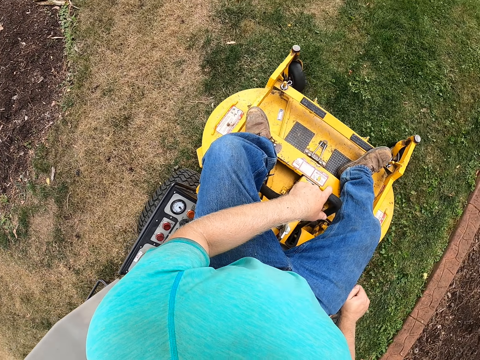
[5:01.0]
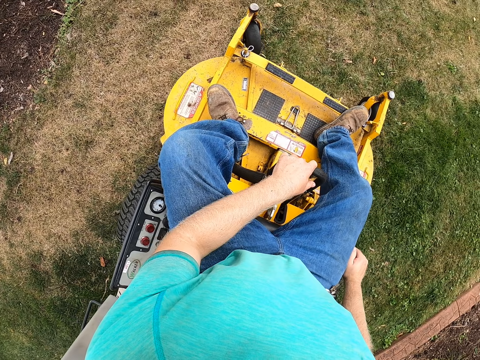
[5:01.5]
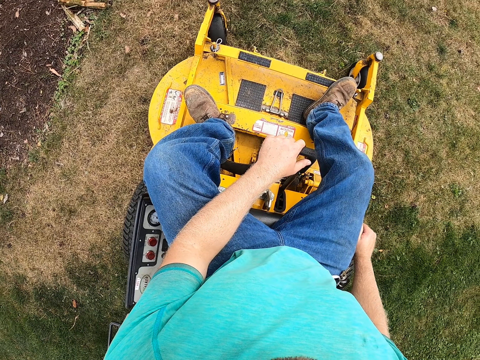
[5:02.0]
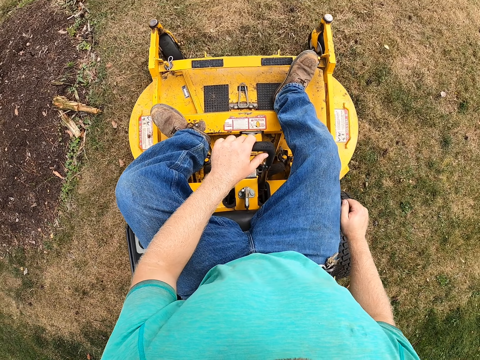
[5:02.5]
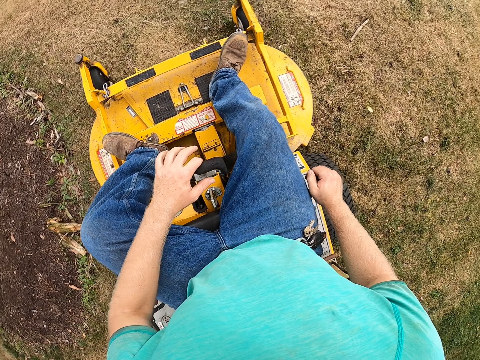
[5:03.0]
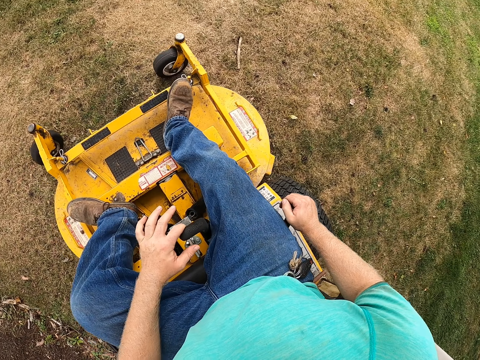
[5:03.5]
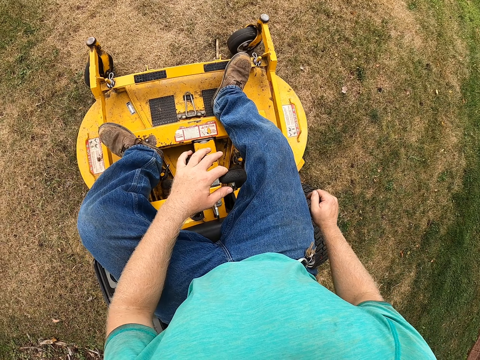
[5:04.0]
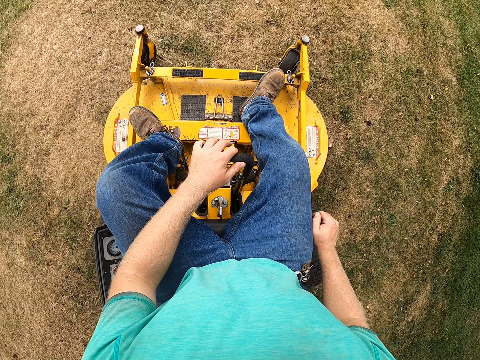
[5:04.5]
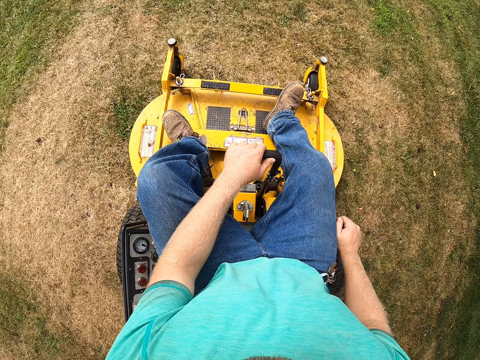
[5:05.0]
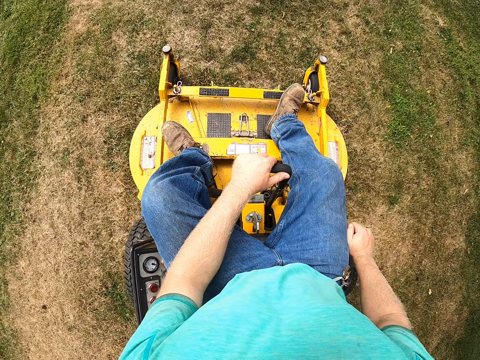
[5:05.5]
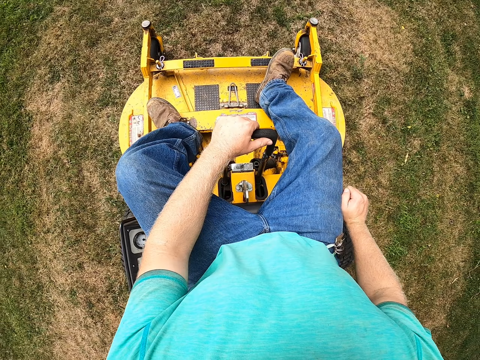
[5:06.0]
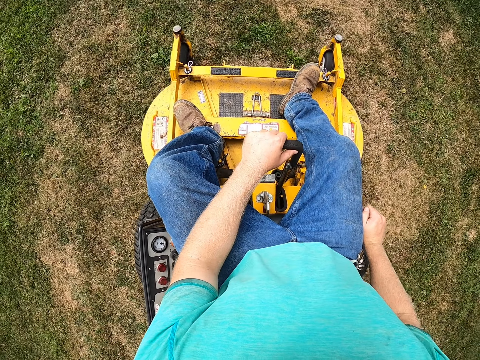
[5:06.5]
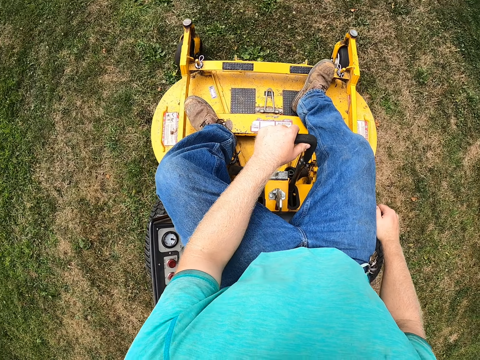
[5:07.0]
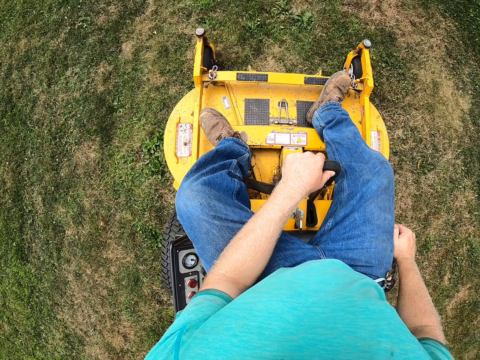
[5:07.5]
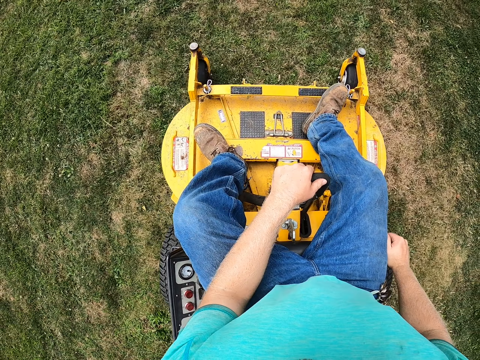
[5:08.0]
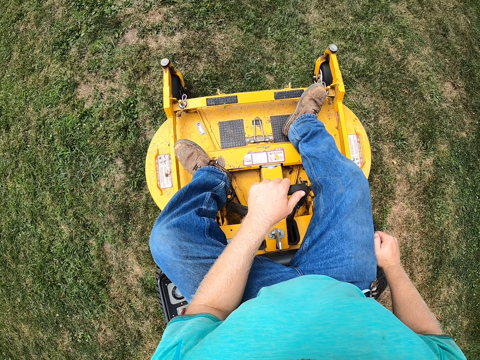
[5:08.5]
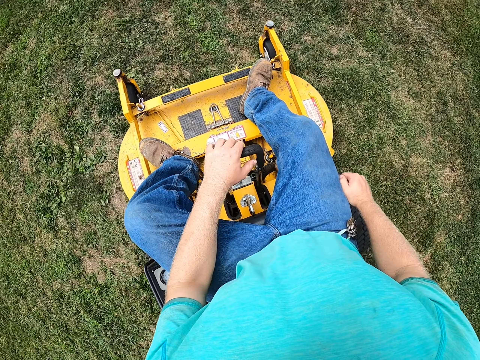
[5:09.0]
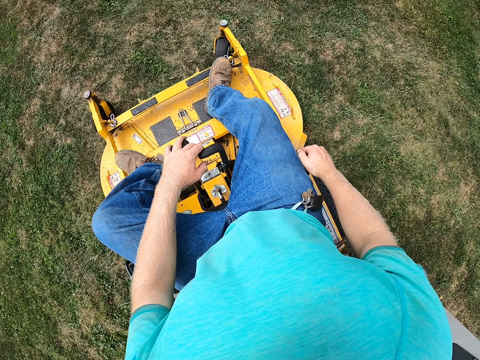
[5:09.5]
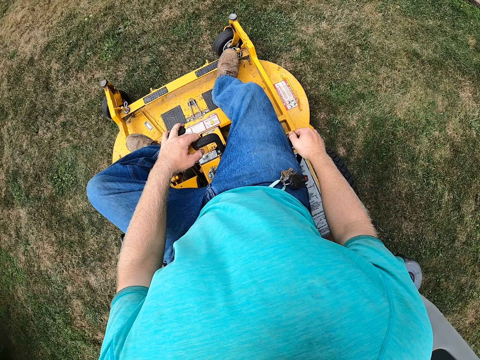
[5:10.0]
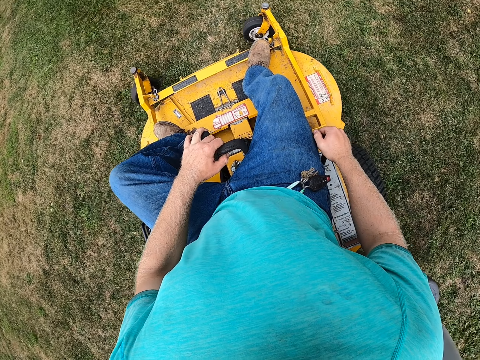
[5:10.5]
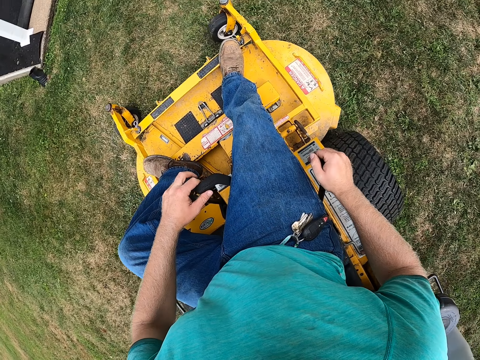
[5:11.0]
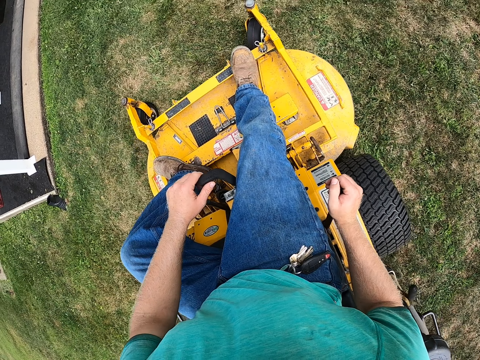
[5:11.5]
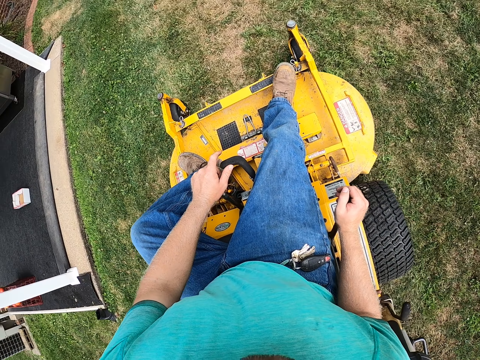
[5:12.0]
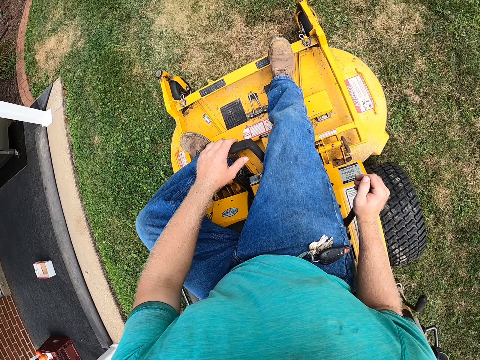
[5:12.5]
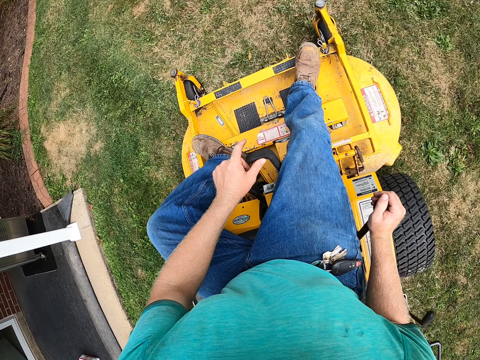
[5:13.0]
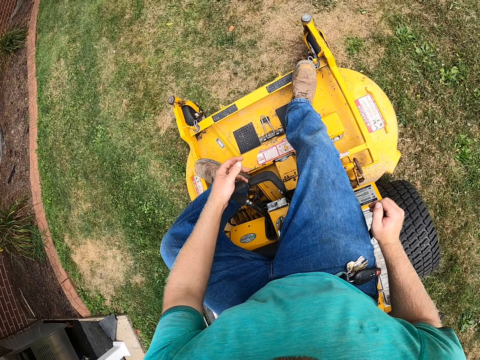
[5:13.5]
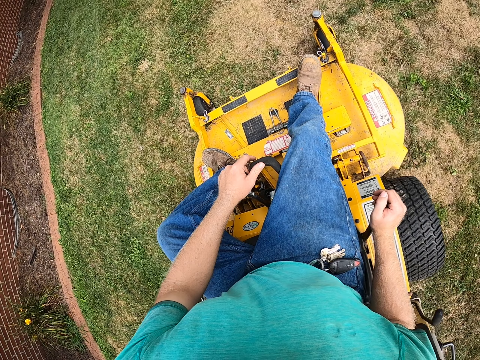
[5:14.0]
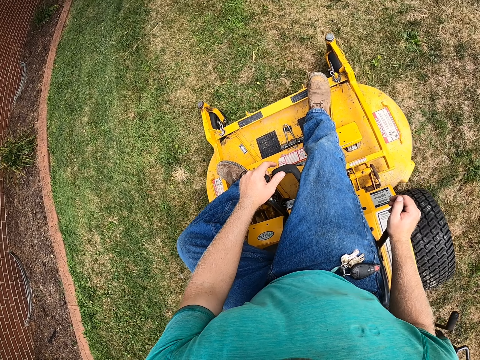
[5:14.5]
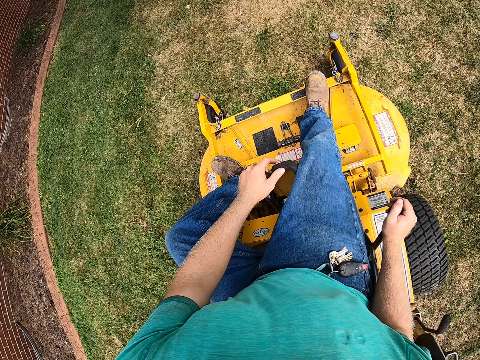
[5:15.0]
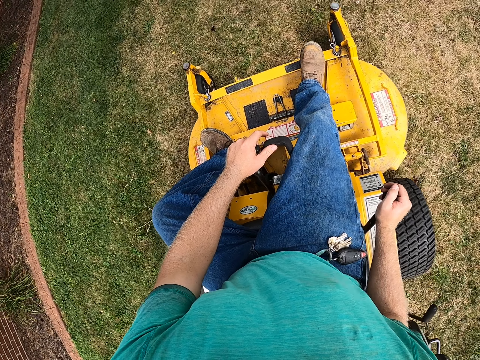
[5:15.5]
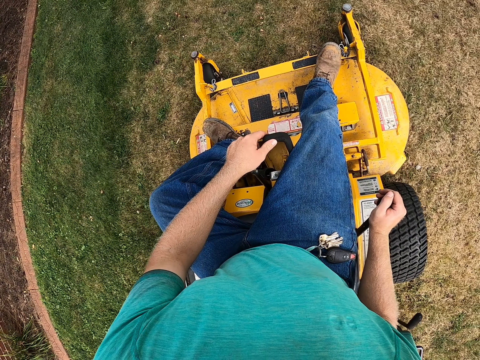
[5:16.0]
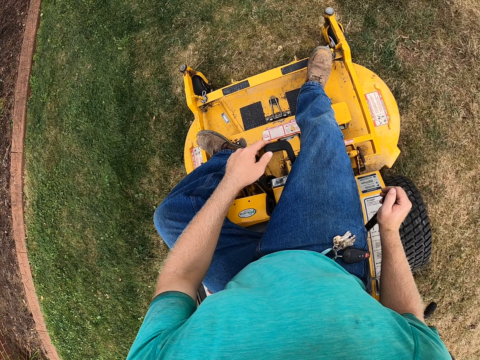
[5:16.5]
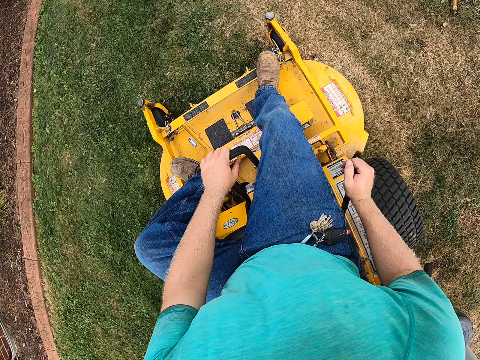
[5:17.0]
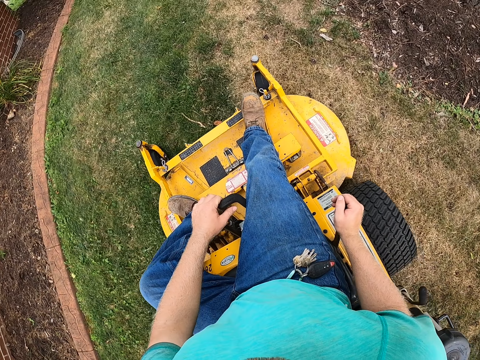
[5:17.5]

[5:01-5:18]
The camera wearer turns. They turn again. They lift a finger, put the finger down, lift the finger and put the finger down.

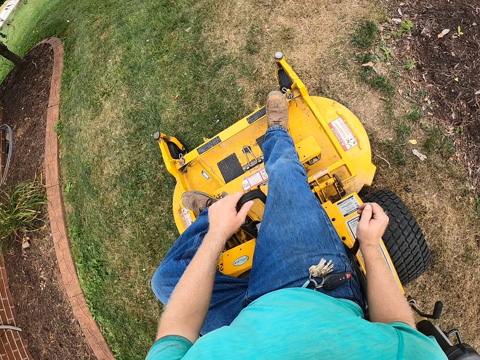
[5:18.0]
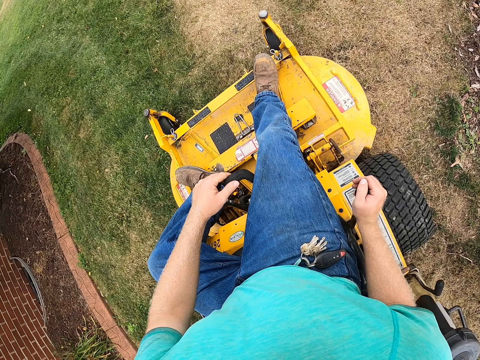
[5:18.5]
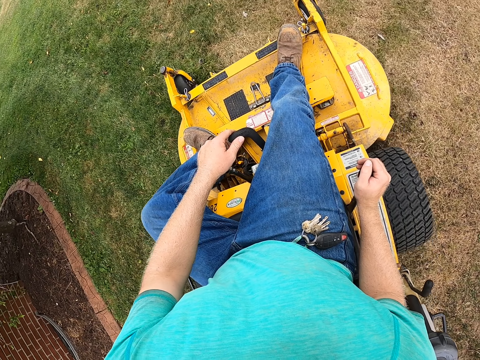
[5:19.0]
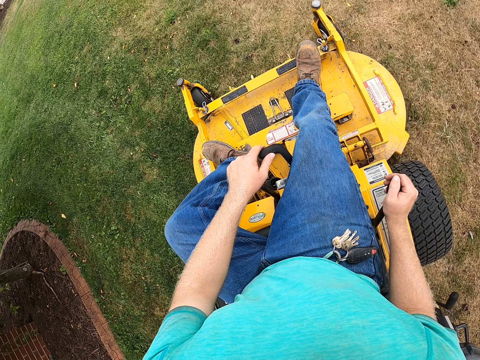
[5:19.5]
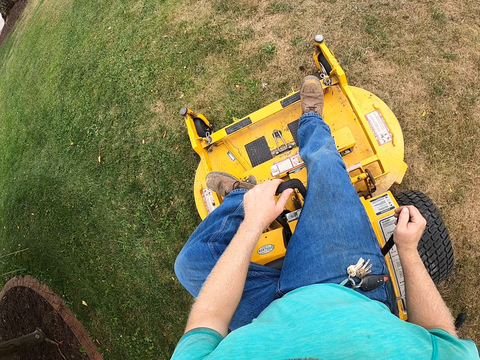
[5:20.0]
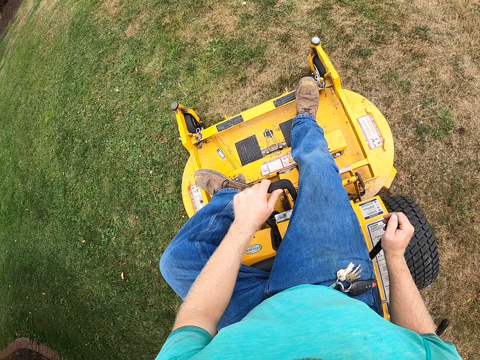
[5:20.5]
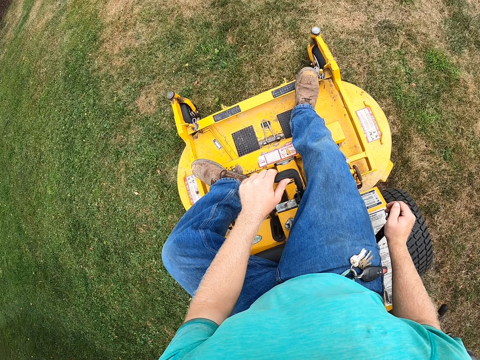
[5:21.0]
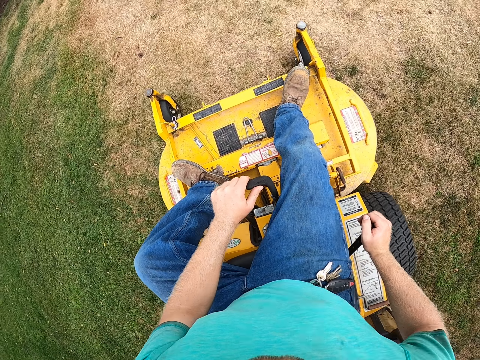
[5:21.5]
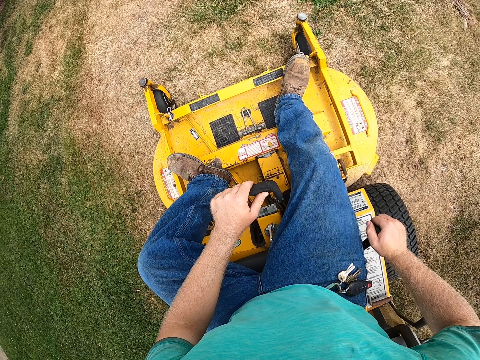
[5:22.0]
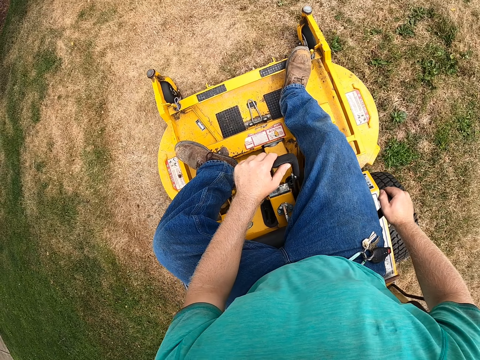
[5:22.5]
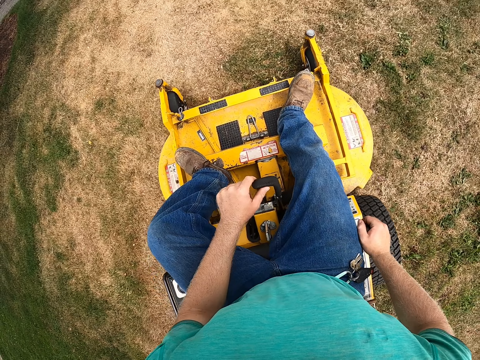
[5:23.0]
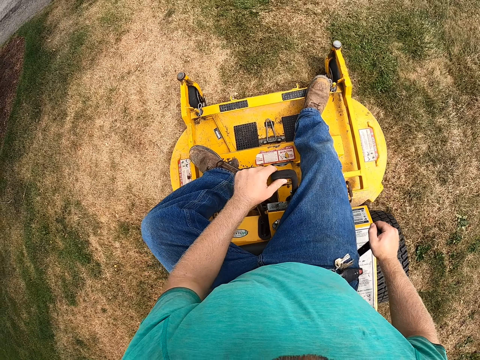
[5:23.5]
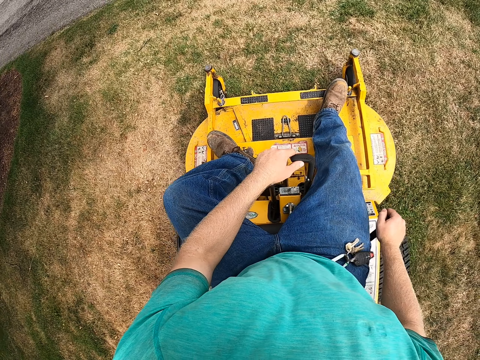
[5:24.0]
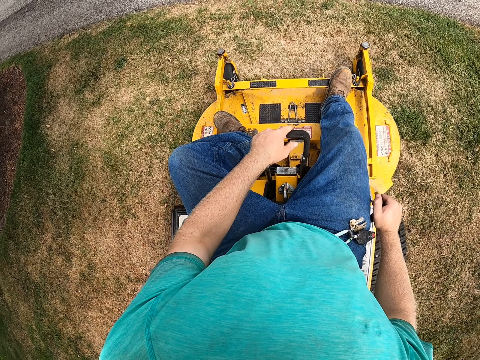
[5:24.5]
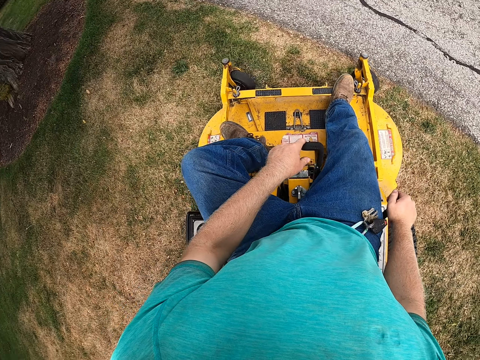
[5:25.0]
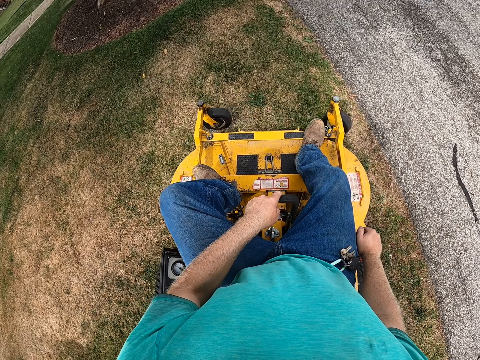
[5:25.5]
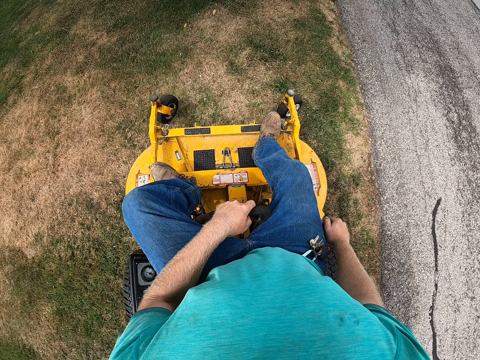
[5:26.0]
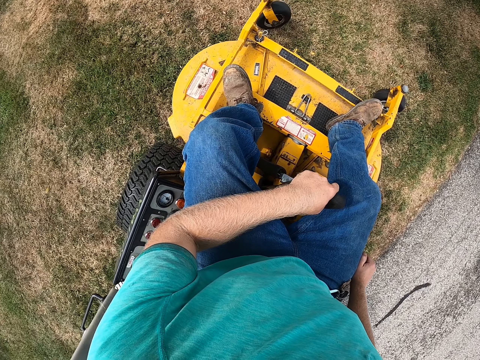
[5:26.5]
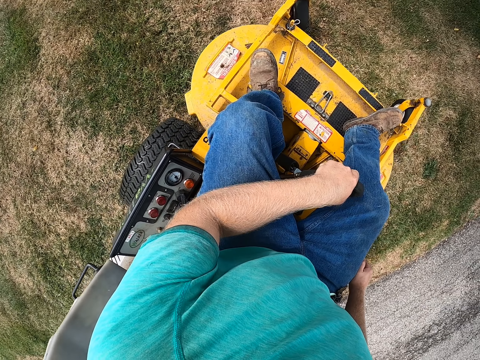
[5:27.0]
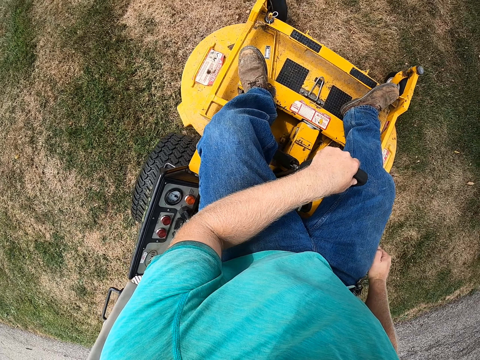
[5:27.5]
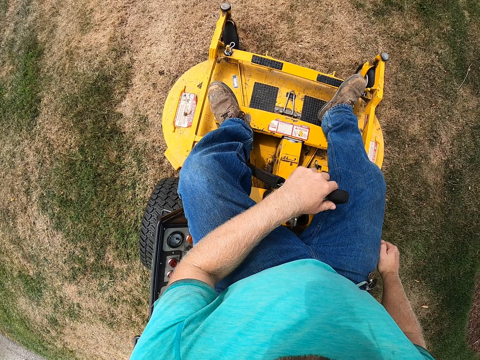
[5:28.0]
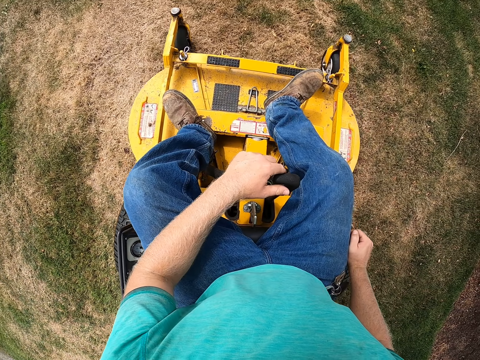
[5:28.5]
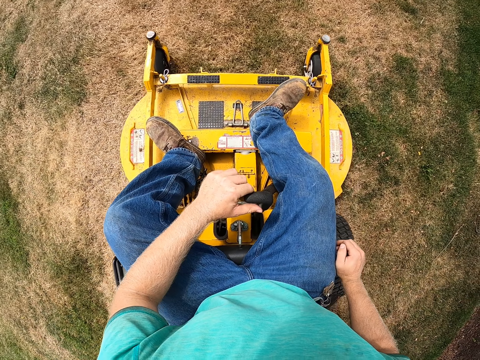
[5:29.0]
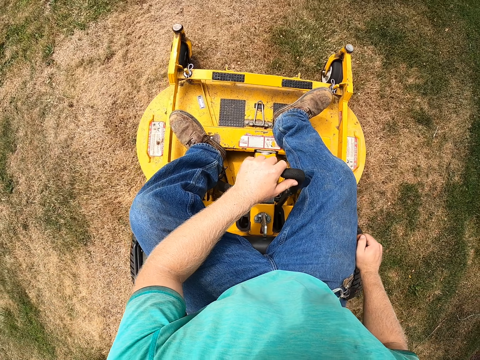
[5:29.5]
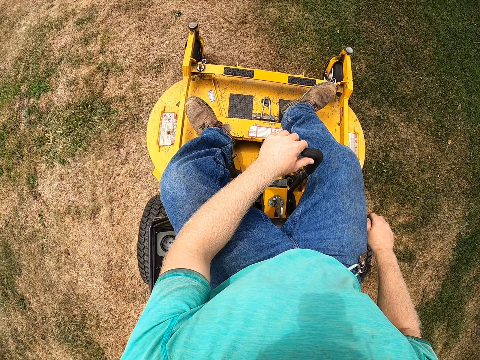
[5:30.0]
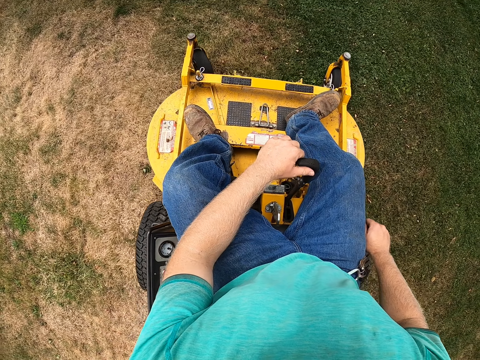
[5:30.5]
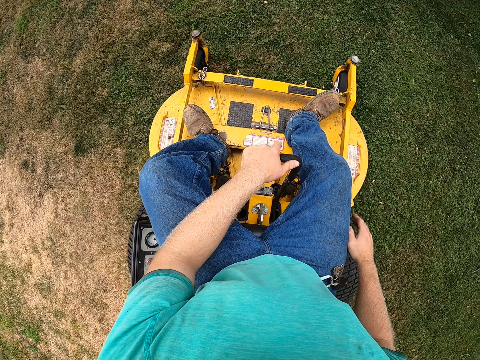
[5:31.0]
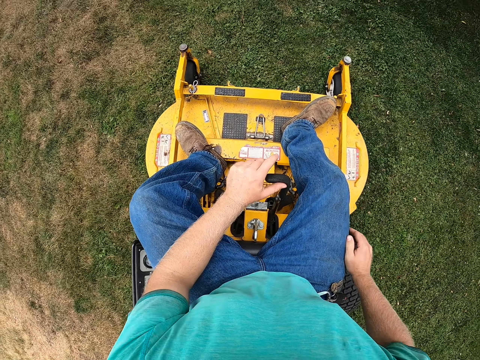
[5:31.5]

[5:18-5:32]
The camera wearer turns. They stop. They drive. They turn.
